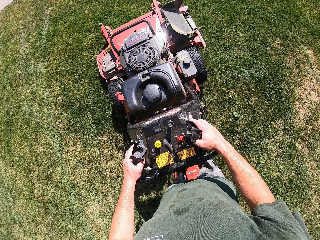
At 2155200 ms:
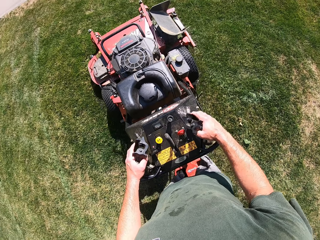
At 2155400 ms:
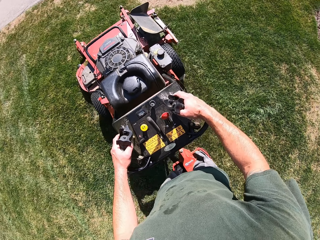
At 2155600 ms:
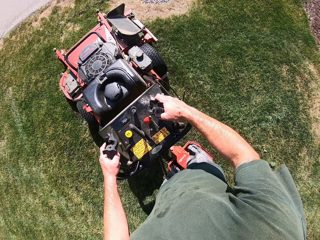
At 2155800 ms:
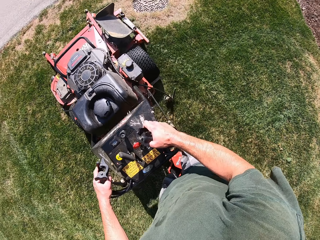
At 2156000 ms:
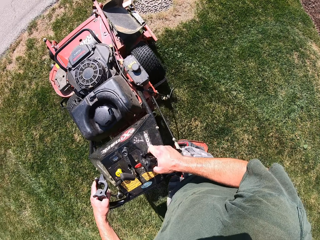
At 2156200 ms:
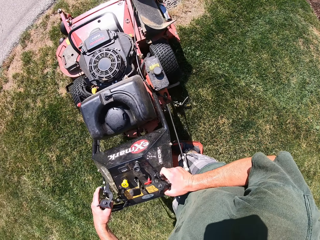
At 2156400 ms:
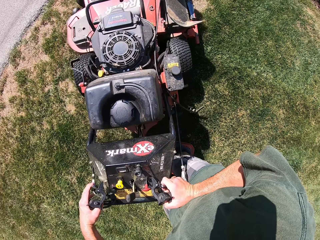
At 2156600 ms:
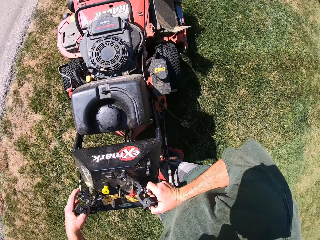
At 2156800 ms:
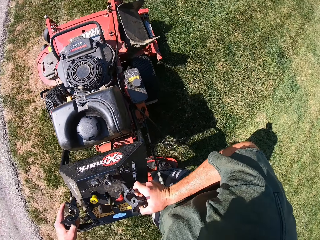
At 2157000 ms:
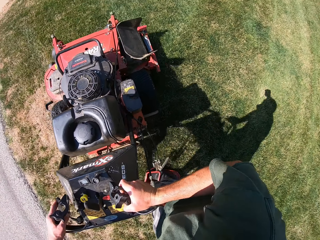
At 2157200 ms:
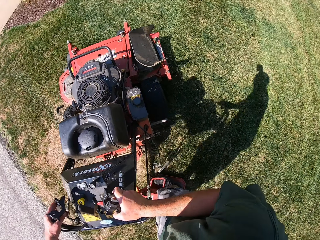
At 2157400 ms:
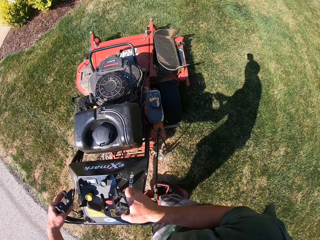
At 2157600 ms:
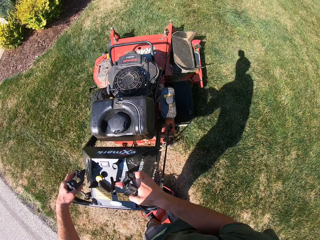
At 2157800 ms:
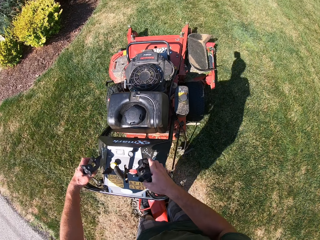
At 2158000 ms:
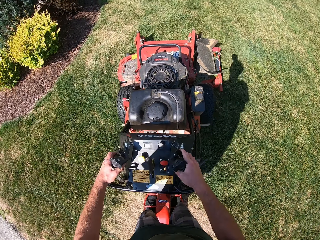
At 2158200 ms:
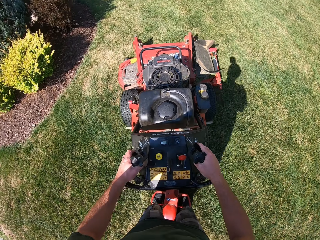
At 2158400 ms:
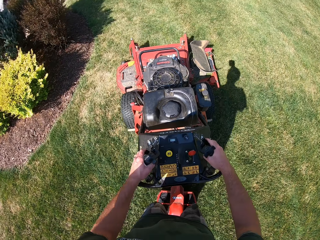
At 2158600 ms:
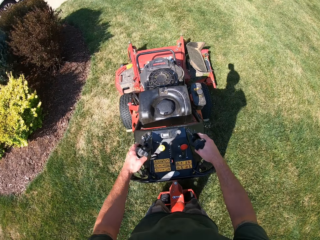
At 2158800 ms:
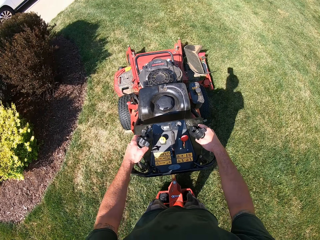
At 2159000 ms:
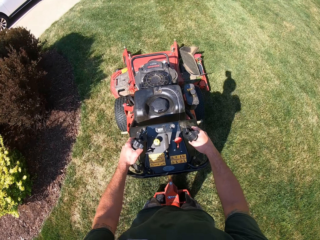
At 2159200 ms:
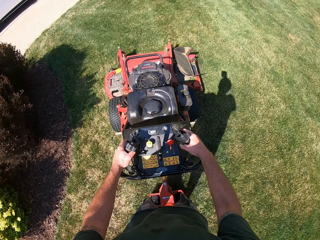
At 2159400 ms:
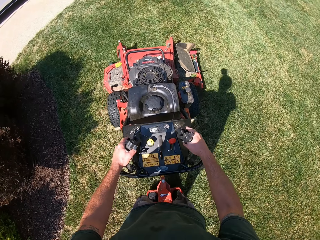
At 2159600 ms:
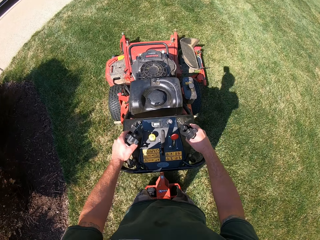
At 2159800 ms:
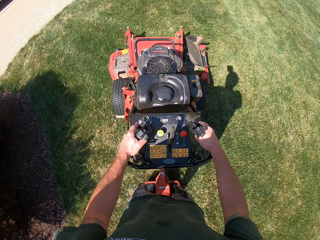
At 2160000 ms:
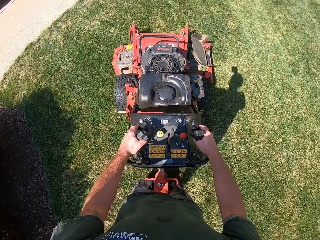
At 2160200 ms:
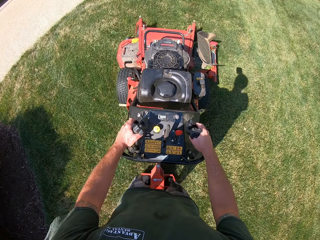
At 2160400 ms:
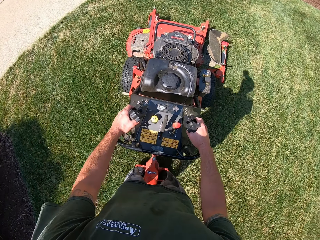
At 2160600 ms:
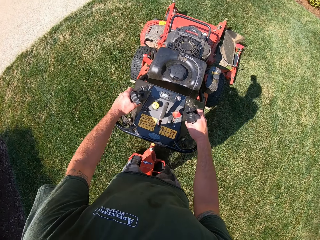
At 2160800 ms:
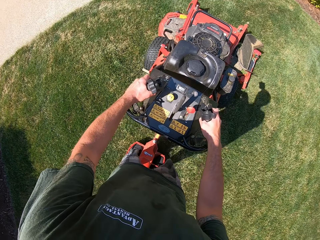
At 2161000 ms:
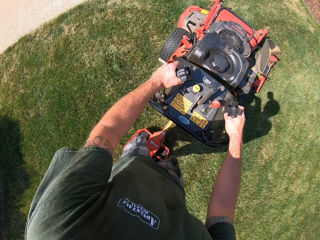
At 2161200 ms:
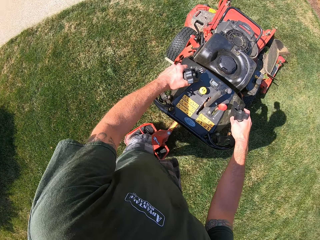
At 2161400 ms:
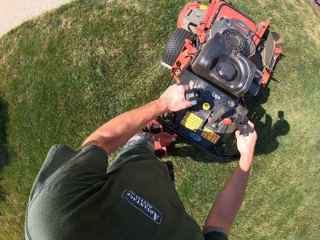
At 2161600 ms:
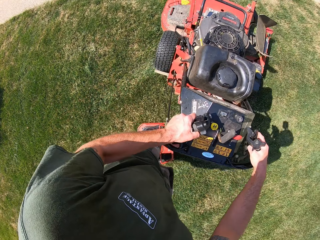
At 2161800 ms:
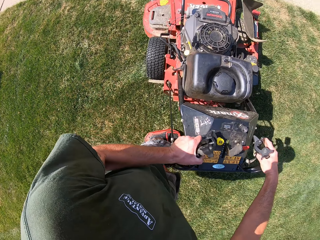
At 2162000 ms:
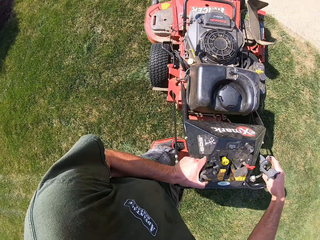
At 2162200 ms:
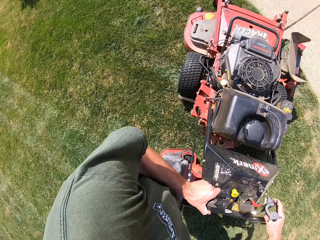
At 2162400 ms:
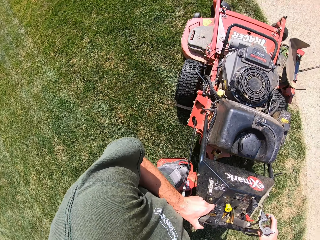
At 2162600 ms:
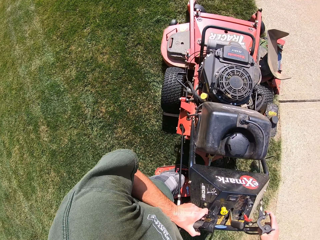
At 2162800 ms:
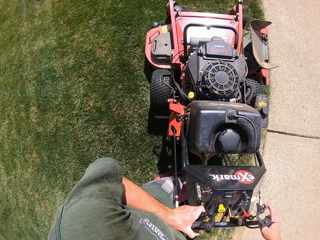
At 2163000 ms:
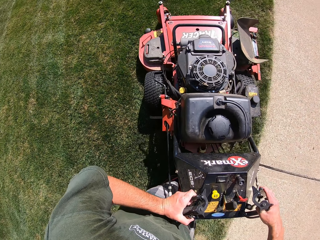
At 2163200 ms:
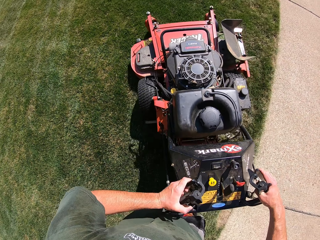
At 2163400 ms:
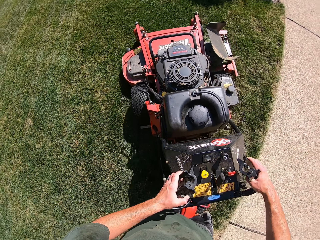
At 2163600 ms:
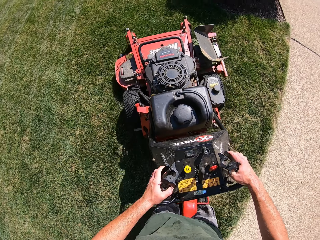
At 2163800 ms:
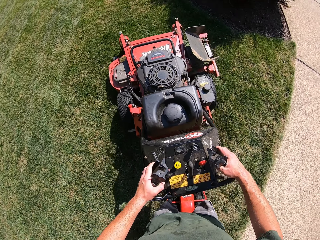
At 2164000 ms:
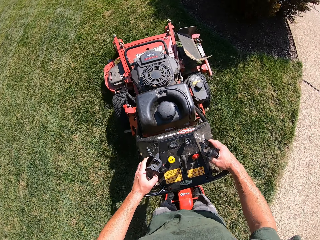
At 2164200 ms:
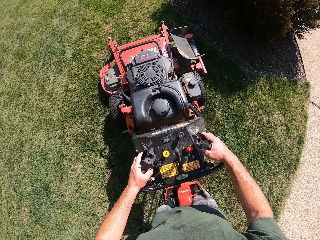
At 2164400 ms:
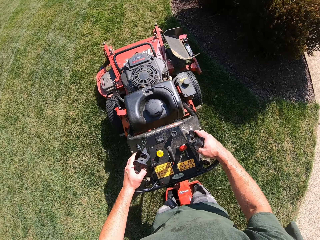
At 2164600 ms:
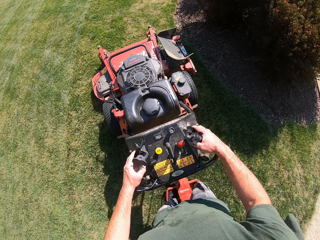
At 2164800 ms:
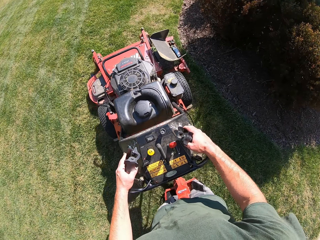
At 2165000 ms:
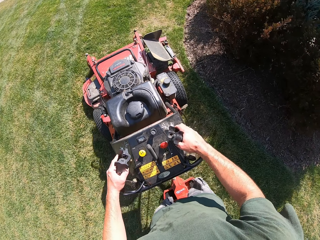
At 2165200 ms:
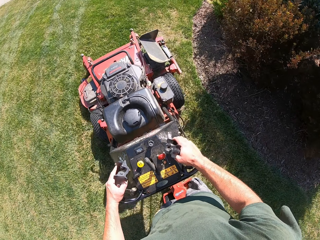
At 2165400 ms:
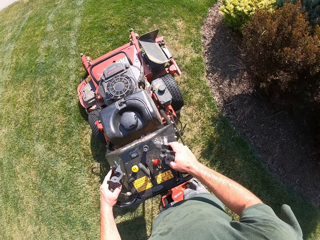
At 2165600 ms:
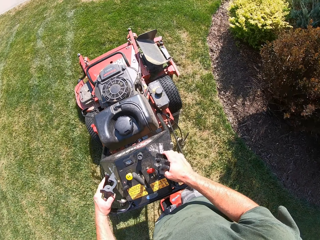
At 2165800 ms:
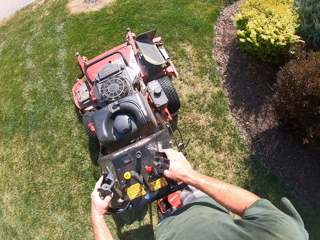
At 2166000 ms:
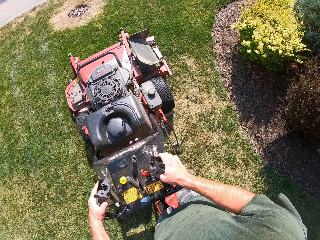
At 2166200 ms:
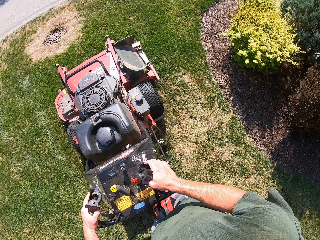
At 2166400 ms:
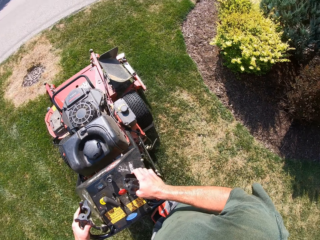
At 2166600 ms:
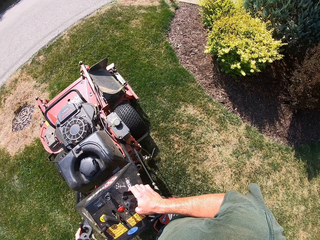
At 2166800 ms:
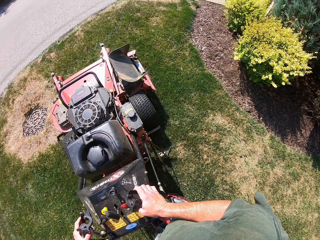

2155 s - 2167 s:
The camera wearer turns the lawn mower to the right. They mow the lawn with the lawn mower. They turn the lawn mower to the left. They mow the lawn with the lawn mower.

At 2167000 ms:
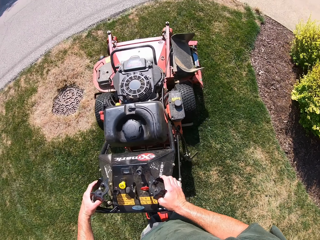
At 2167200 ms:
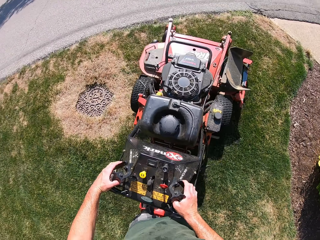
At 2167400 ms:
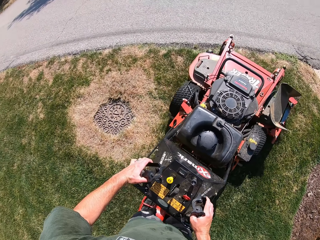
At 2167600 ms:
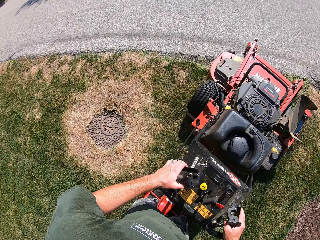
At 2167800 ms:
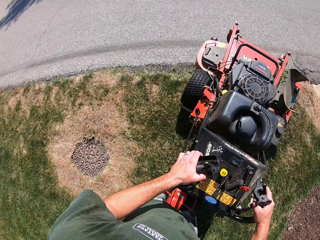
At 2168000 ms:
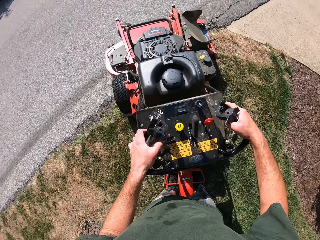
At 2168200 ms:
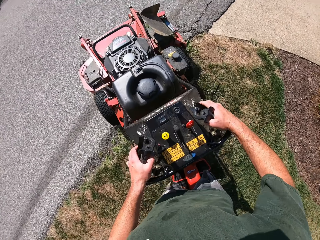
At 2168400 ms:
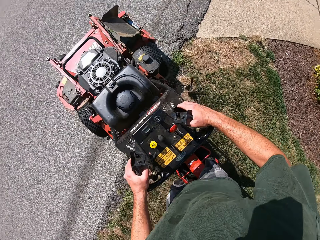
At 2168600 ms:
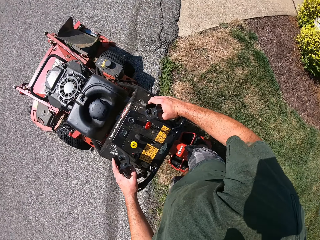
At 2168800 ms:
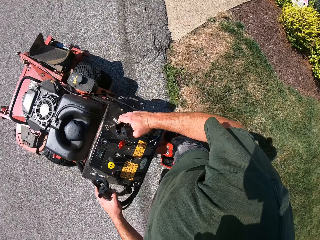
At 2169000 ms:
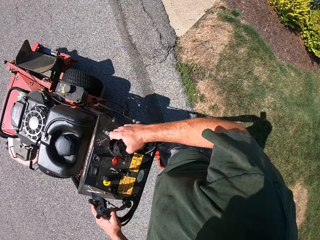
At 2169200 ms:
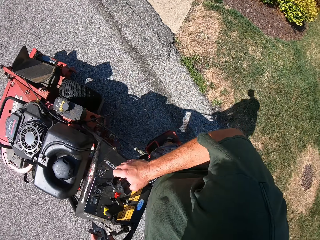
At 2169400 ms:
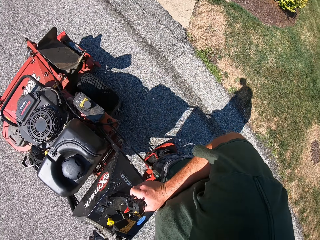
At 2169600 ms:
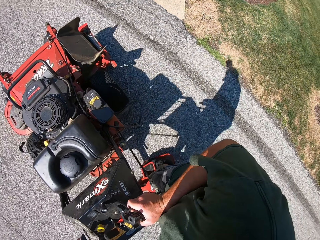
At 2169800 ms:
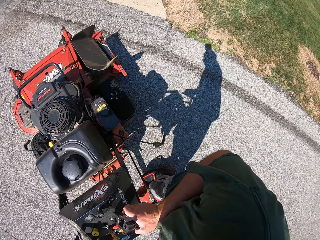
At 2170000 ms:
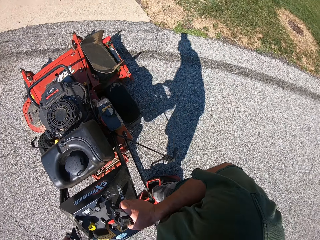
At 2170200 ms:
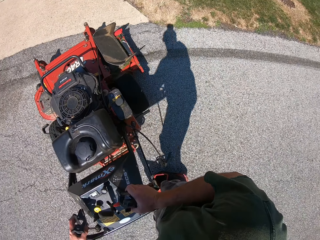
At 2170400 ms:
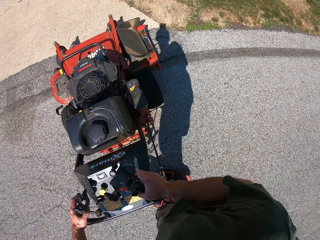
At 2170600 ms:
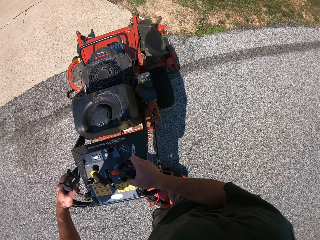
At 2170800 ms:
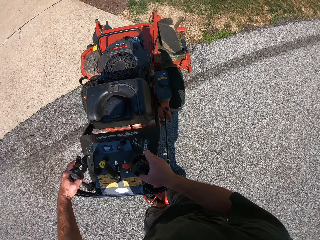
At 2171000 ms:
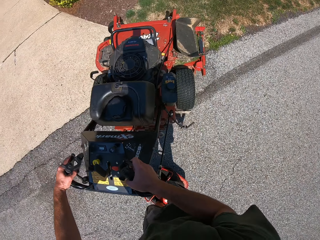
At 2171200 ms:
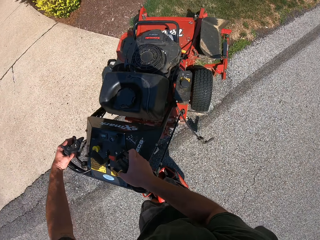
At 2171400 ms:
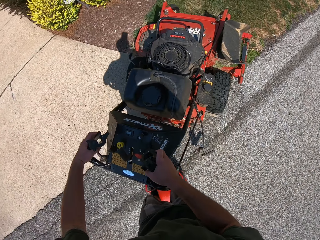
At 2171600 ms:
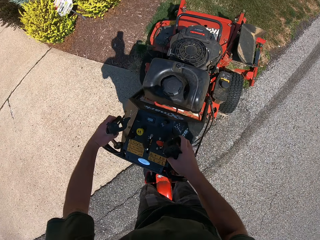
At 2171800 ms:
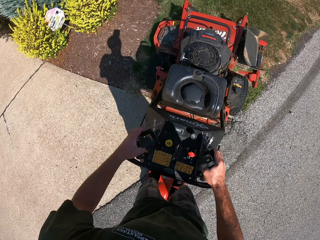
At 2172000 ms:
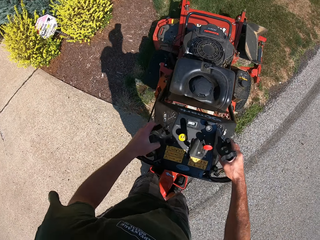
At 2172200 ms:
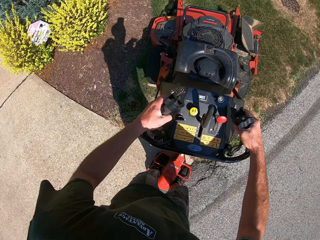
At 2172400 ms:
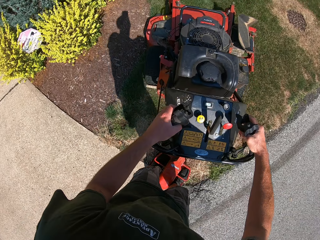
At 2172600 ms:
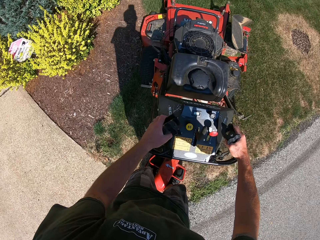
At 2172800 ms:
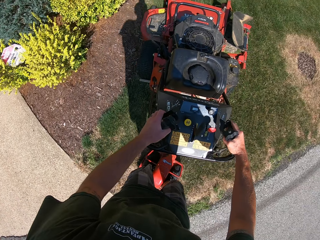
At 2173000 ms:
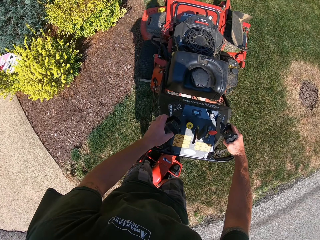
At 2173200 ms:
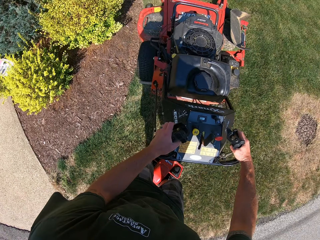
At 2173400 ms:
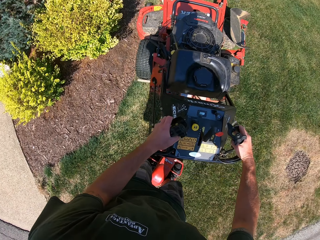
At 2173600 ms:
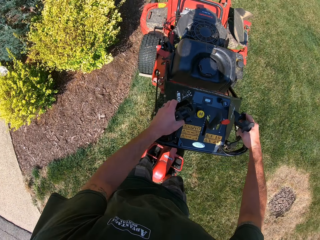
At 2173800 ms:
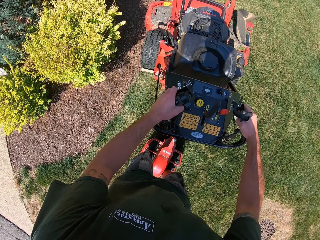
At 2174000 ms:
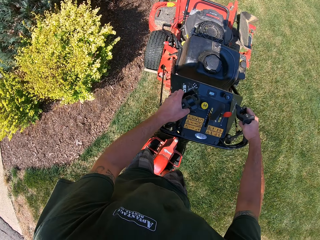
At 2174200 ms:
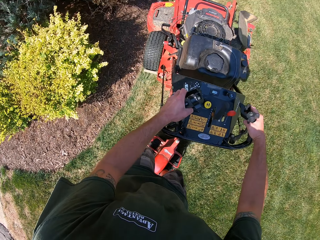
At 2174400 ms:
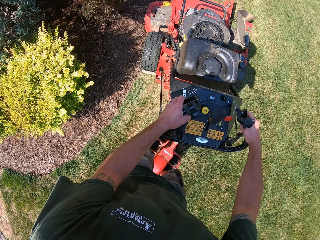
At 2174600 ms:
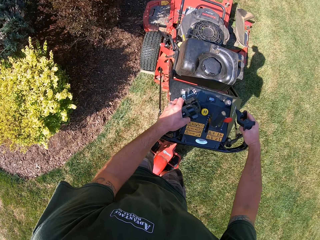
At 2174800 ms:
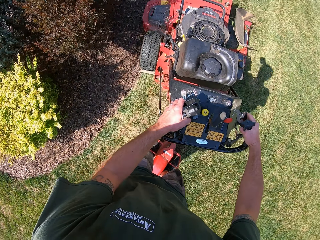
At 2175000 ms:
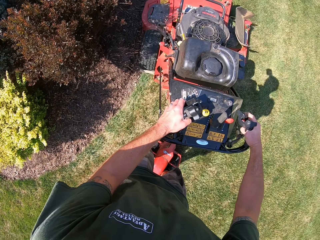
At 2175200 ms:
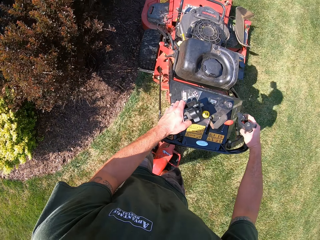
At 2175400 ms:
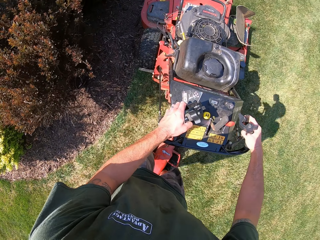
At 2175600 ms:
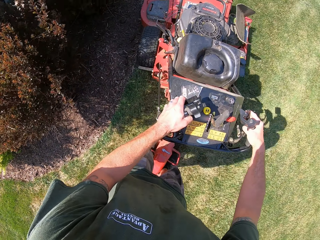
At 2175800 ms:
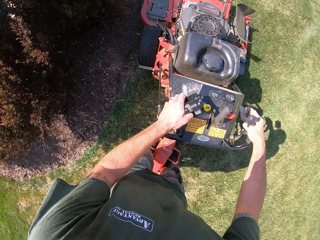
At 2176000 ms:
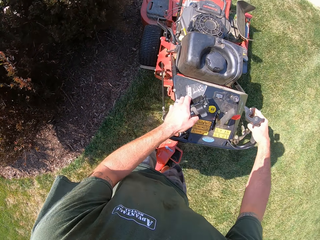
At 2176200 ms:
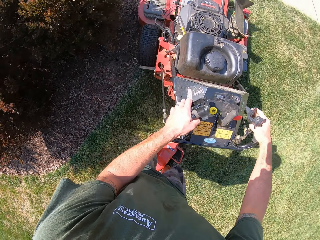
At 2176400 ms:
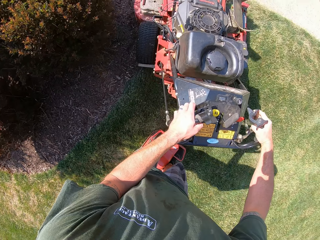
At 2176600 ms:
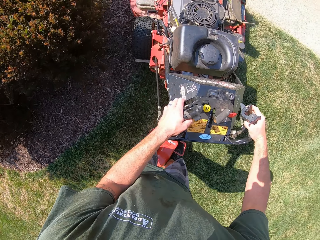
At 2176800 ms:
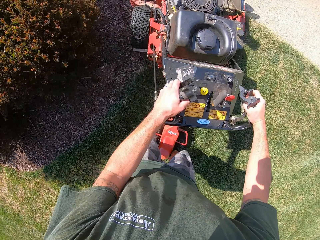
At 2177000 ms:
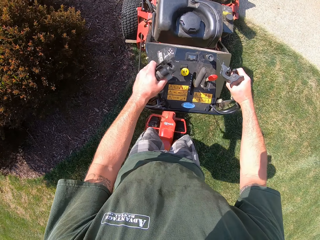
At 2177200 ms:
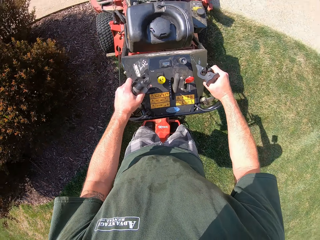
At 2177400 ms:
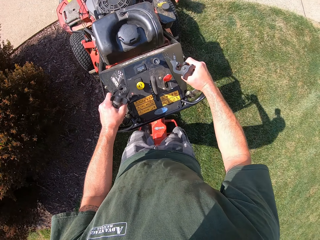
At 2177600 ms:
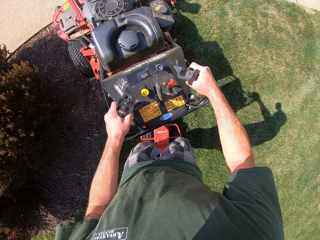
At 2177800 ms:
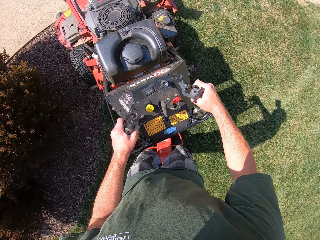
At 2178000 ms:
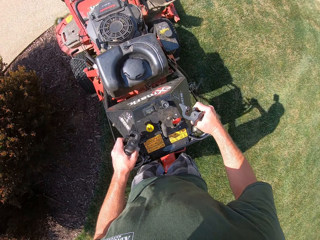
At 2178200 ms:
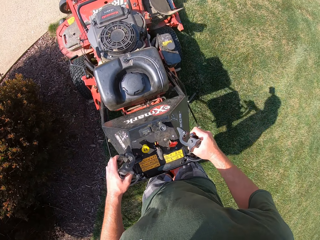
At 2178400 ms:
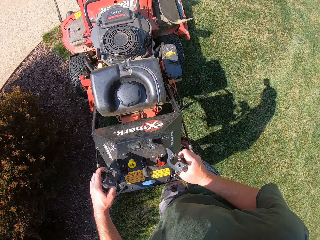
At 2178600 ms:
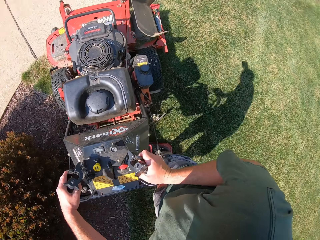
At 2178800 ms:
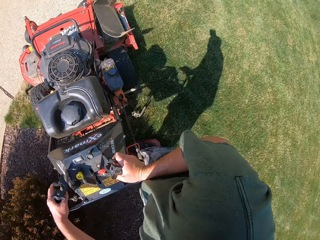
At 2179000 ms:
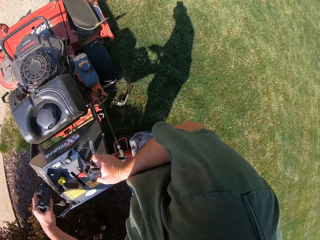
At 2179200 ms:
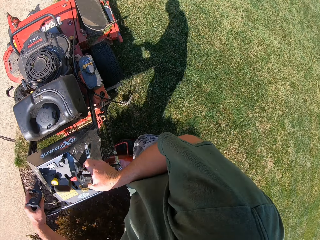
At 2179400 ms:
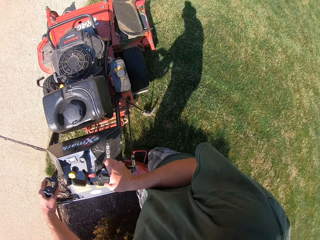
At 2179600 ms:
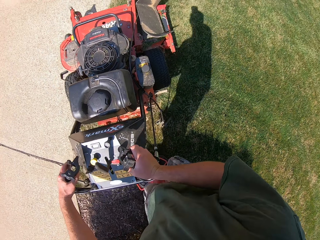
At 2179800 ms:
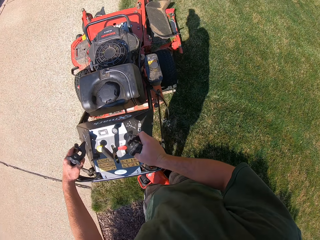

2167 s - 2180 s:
The camera wearer rides the lawn mower on the paved walkway. They mow the lawn with the lawn mower. They reverse the lawn mower a bit. They turn the lawn mower to the right.
